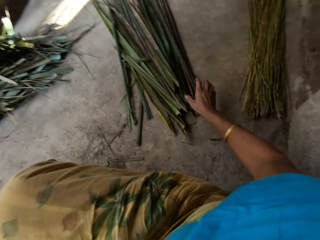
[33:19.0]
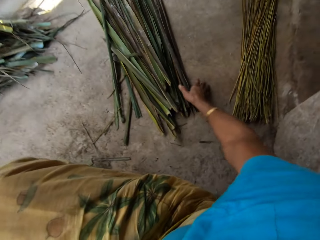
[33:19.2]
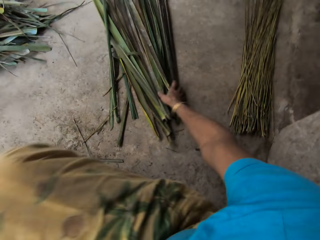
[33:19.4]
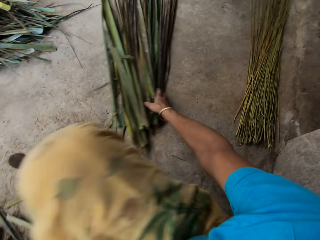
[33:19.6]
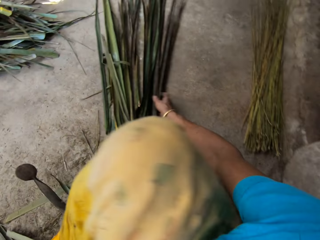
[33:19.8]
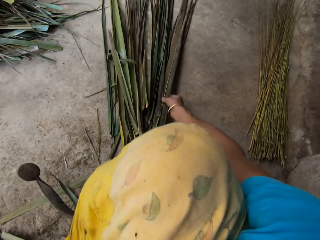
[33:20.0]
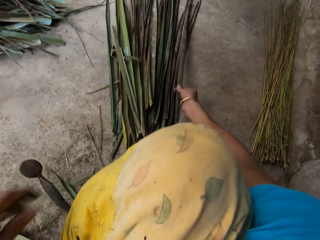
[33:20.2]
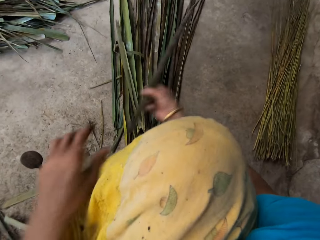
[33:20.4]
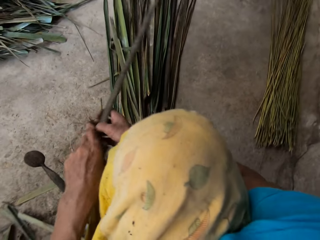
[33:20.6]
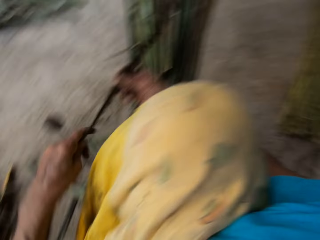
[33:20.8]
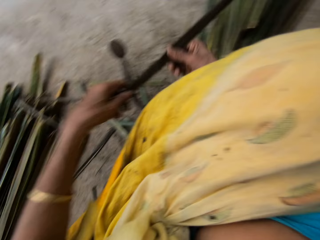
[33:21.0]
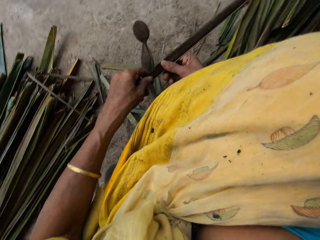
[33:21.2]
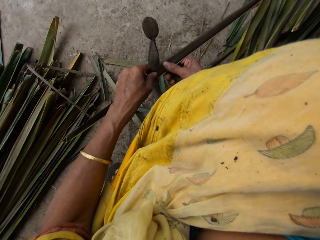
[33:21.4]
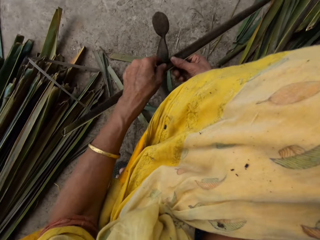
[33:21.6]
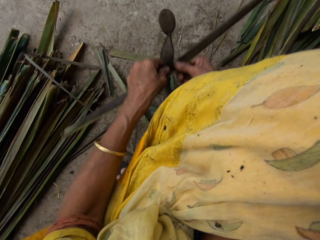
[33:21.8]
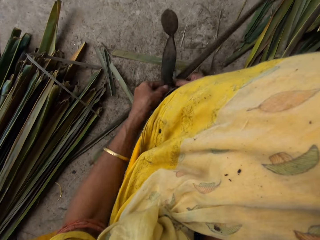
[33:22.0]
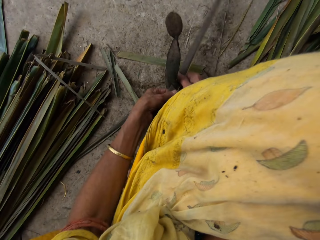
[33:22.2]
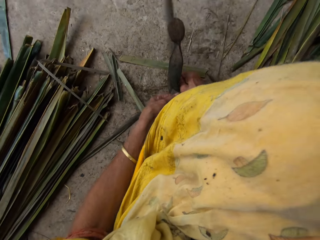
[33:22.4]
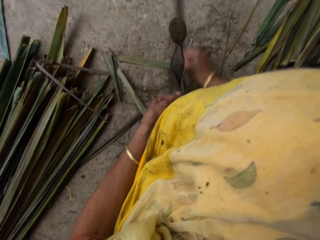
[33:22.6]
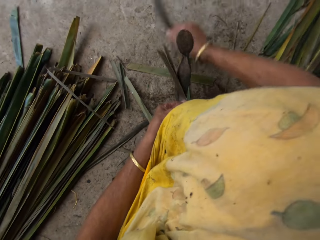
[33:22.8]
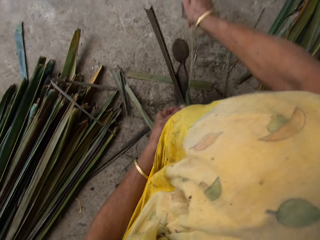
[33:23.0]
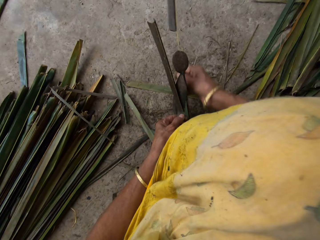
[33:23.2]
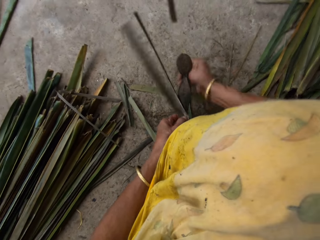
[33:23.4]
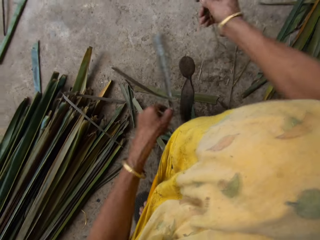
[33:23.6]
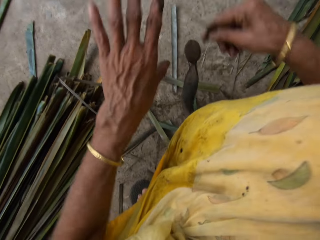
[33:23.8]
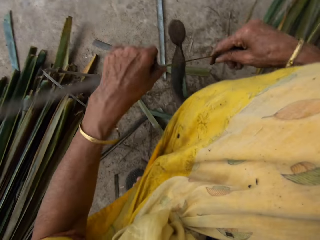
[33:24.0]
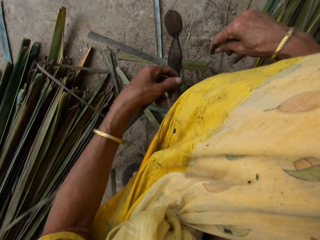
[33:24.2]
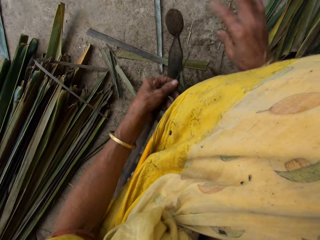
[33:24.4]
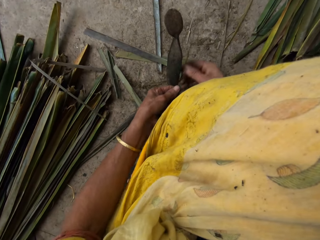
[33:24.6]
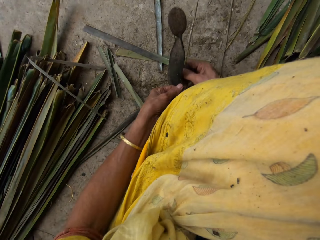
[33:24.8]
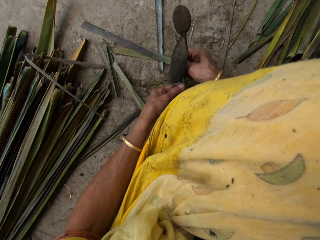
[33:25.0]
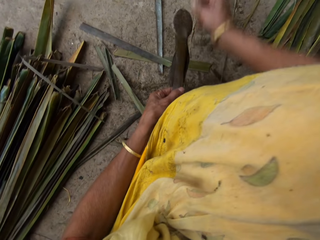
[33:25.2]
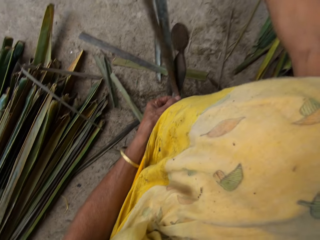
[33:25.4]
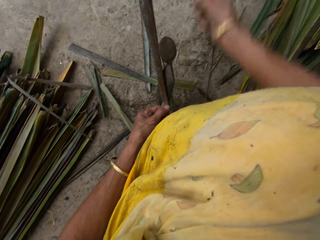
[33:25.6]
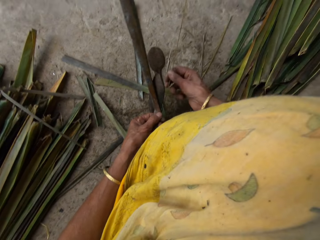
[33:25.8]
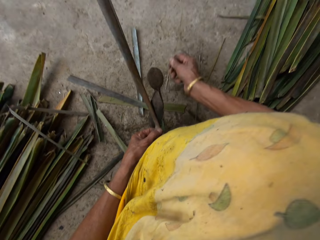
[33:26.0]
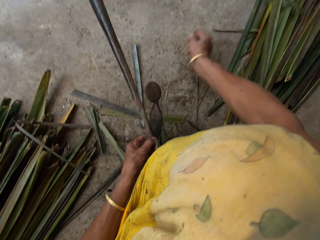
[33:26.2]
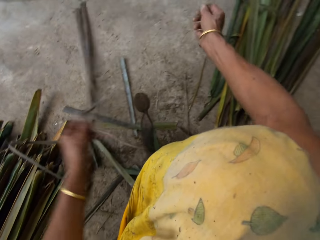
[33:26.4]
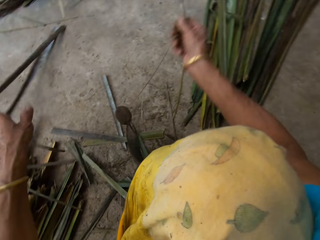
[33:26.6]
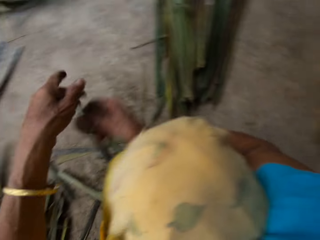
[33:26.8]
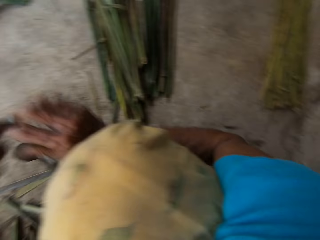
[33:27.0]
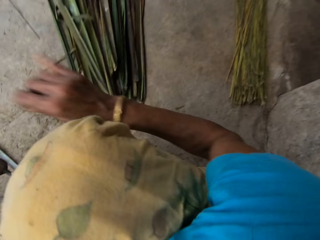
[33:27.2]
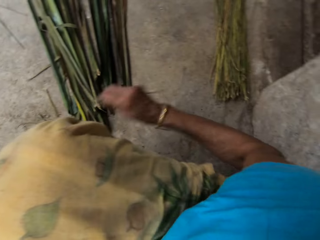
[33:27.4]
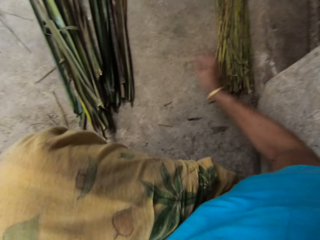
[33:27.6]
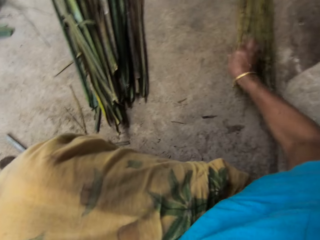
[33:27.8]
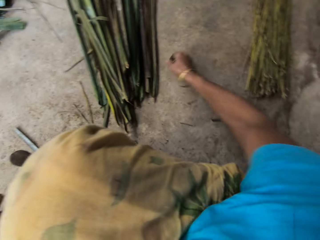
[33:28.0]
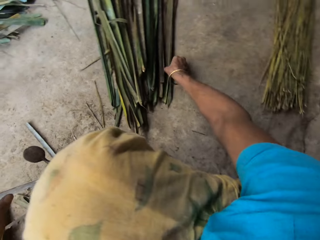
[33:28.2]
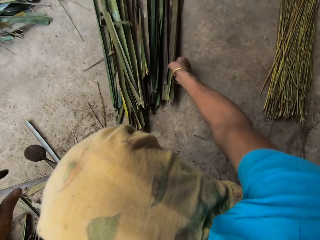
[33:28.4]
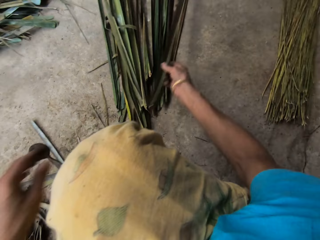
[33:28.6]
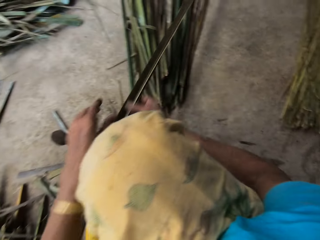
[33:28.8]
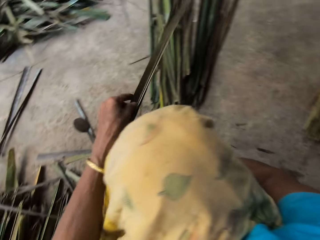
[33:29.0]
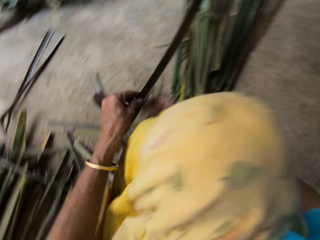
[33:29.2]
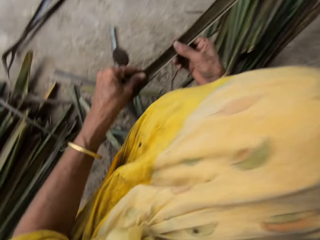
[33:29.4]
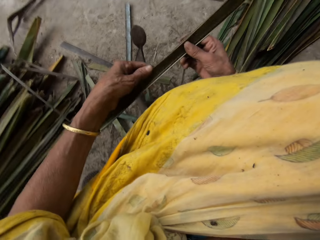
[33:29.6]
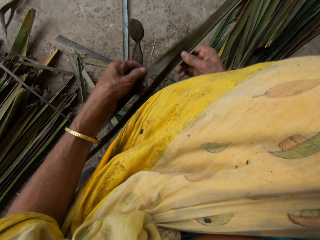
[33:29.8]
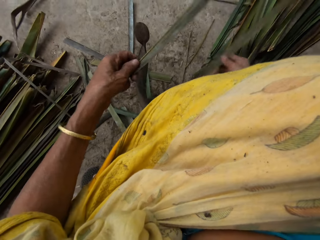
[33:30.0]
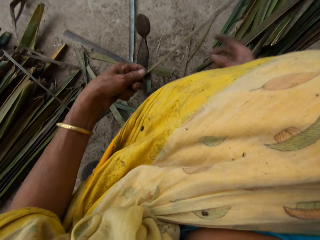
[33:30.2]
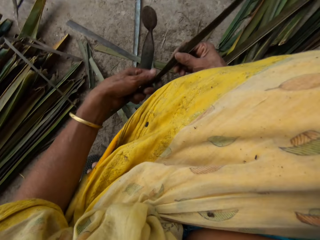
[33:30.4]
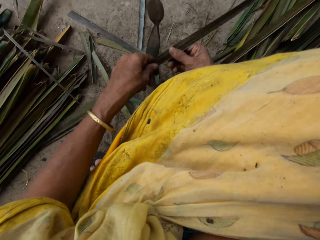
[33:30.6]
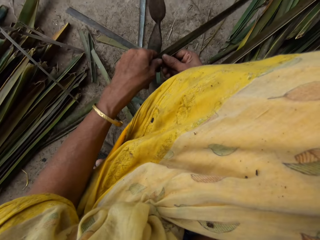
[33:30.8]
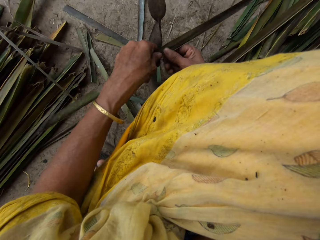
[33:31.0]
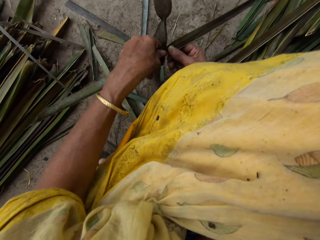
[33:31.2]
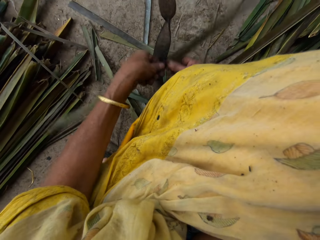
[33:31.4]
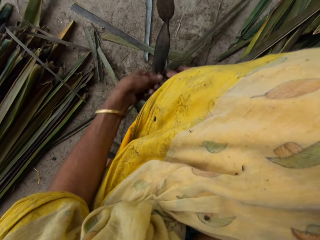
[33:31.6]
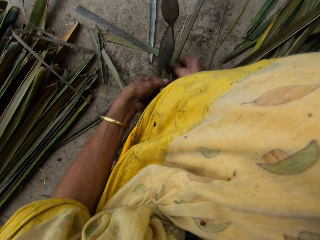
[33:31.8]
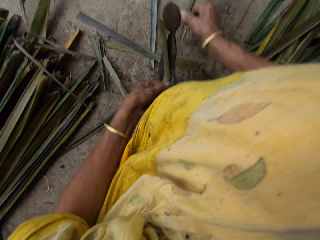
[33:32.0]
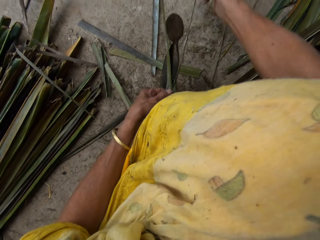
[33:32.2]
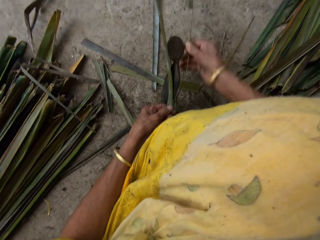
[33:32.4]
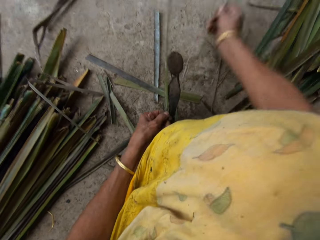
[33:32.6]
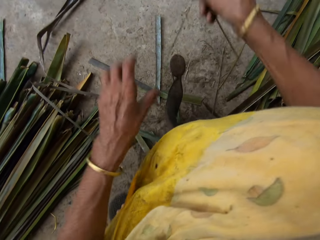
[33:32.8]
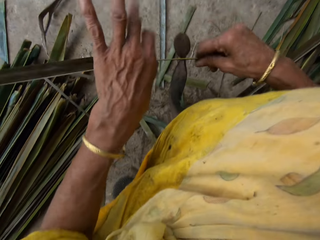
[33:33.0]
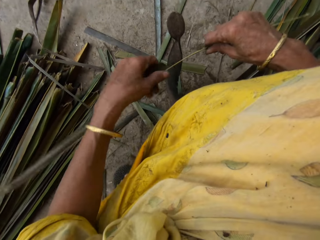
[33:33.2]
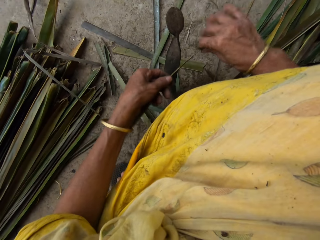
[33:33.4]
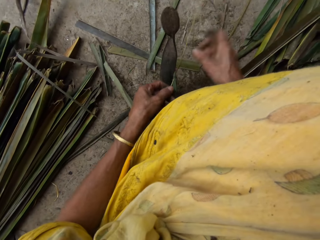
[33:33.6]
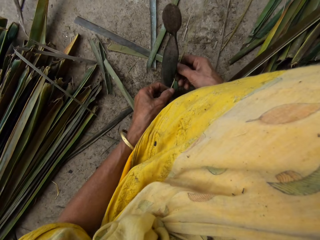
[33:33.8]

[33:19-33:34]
The camera wearer takes another leaf from the floor. They move the leaves. They hold the leaf. They remove the twine from the leaf. They cut the leaf with the knife into pieces. They hold the piece of leaf. They drop the twine on a pile of others on the floor. They put the piece of something down. They take another leaf from the floor. They hold the leaf. They remove the twine from the leaf. They cut the leaf with the knife into pieces.

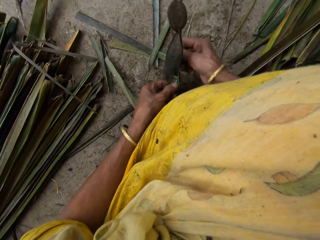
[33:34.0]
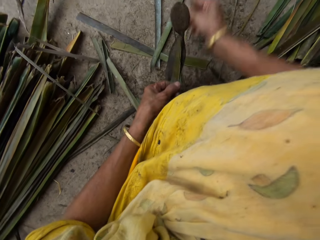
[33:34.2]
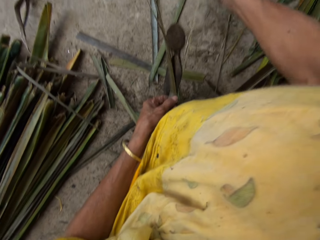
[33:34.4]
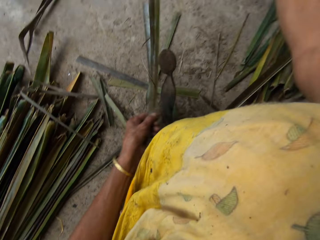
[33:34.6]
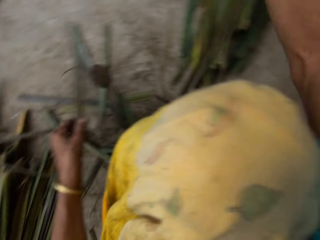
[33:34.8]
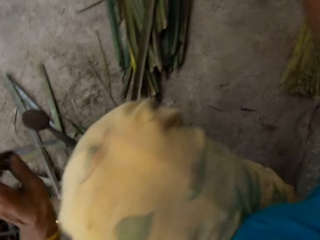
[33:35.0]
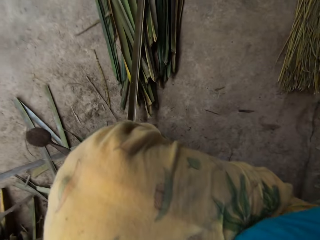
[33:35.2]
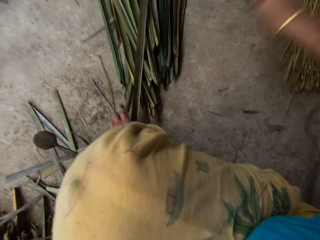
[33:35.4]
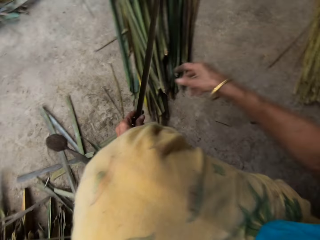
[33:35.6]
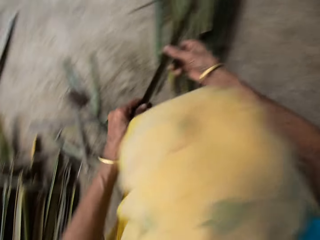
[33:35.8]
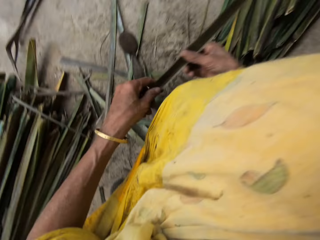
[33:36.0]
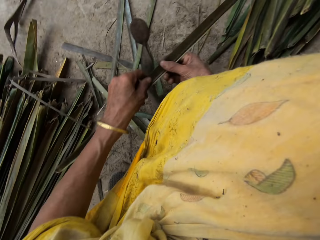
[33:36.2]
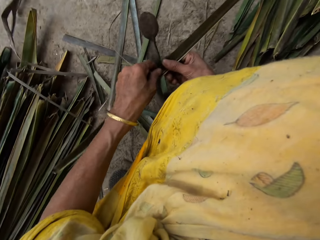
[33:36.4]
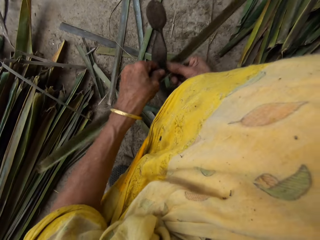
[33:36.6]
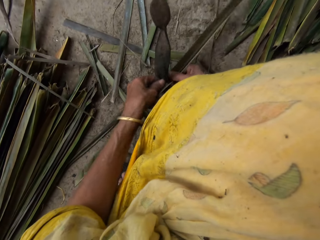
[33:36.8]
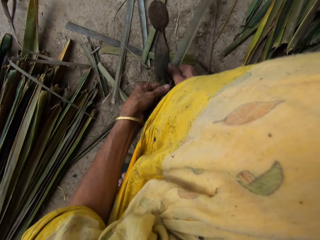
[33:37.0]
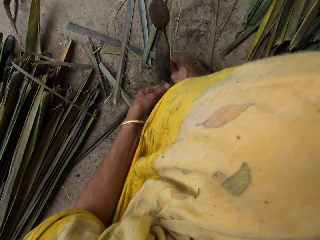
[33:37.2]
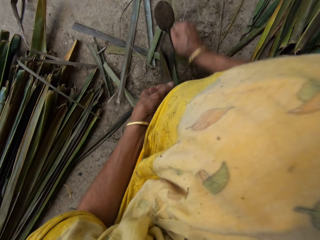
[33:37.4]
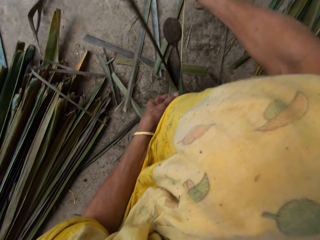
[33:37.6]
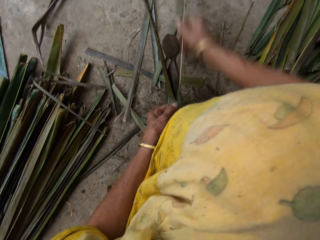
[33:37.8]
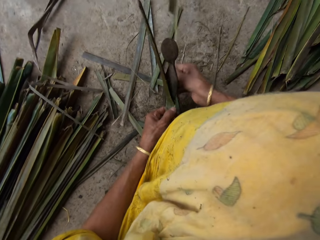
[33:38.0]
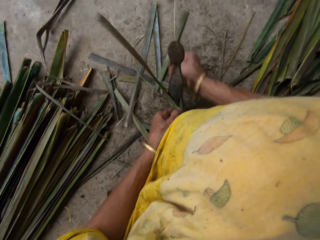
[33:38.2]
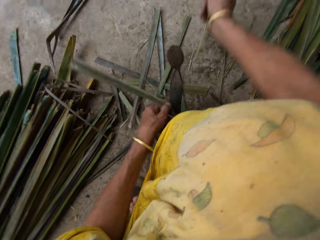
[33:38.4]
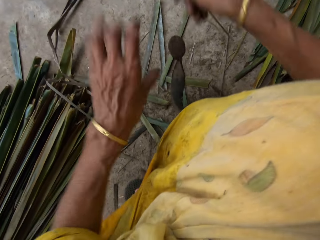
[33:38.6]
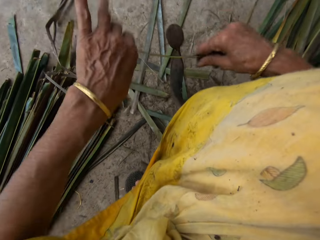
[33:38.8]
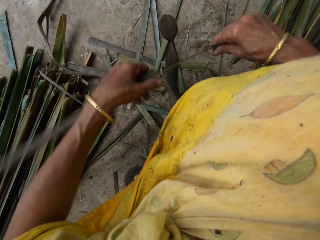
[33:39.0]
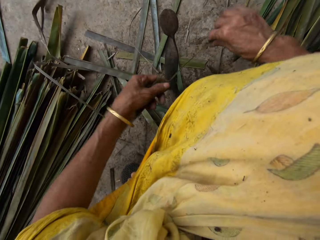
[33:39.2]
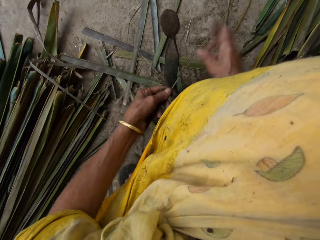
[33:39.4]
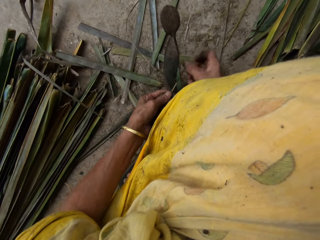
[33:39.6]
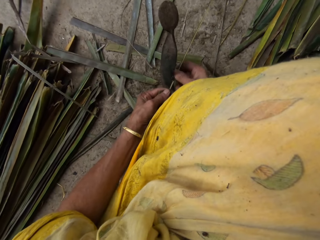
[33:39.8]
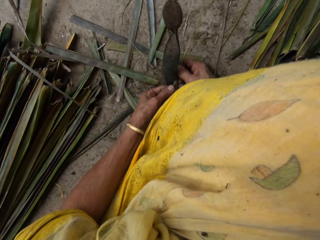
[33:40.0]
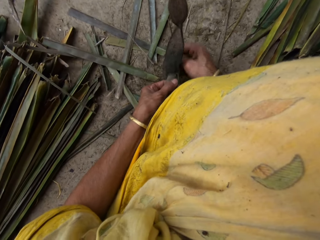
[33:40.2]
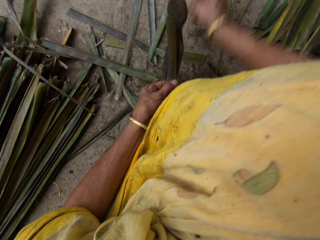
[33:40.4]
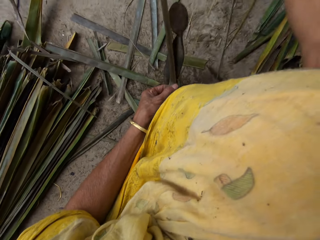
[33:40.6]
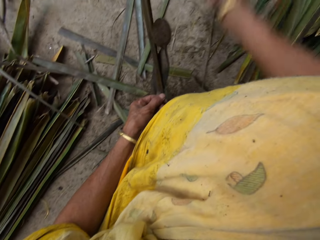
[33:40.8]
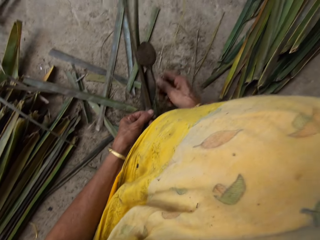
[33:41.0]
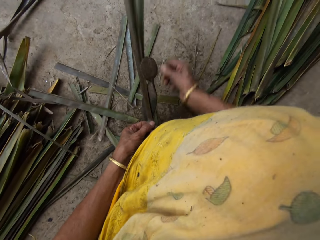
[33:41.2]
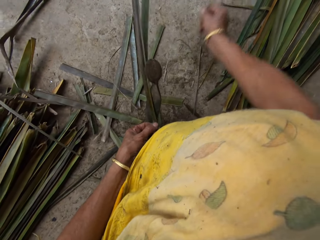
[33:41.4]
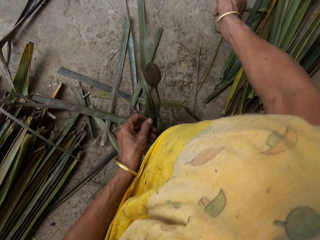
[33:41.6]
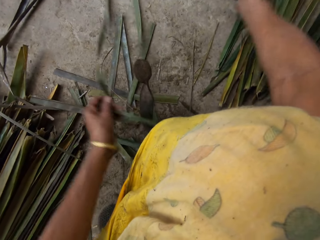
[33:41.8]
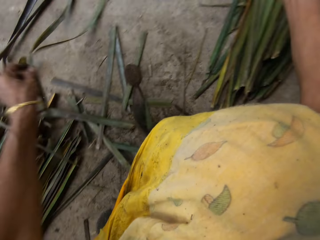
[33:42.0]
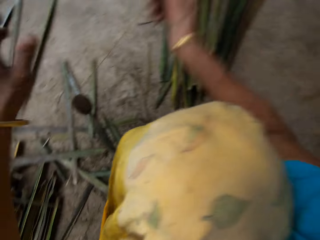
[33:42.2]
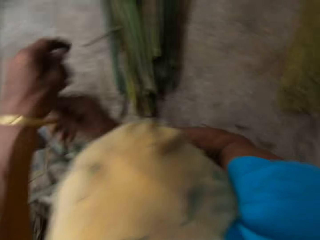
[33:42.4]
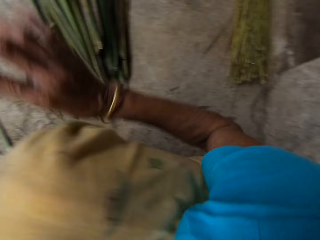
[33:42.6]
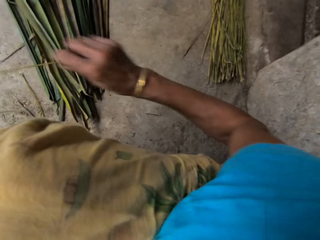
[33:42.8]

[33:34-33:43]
The camera wearer puts the piece of something down. They drop the twine on a pile of others on the floor. They hold the leaf. They cut the leaf with the knife into pieces. They remove the twine from the leaf.
